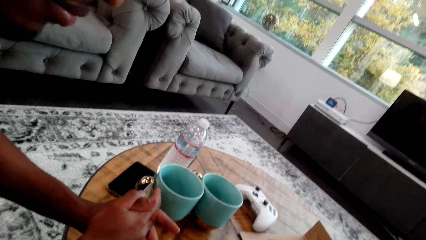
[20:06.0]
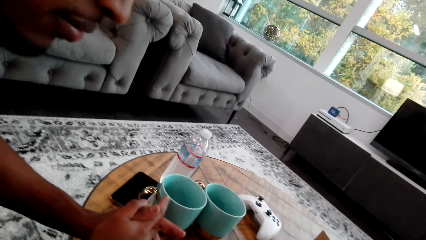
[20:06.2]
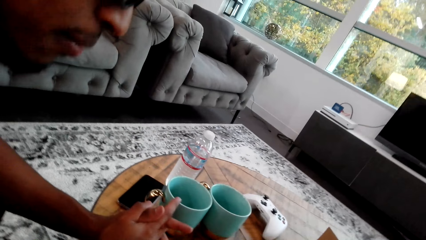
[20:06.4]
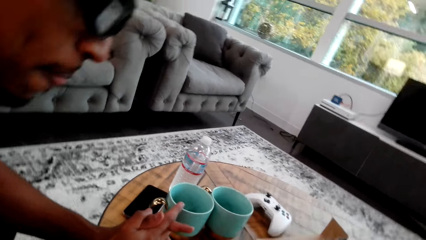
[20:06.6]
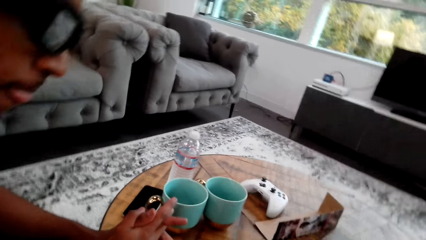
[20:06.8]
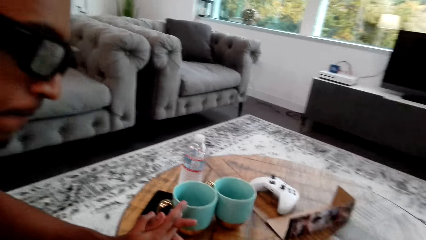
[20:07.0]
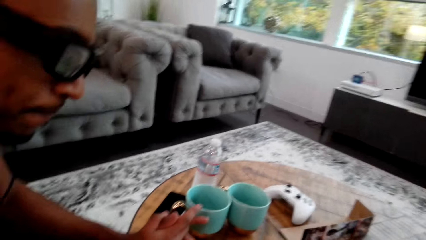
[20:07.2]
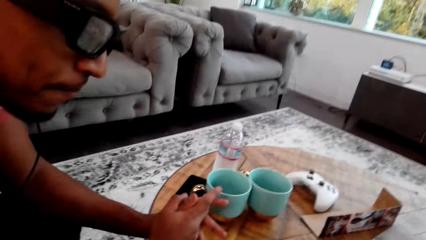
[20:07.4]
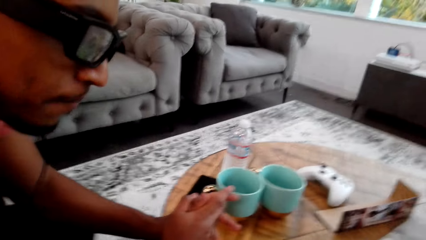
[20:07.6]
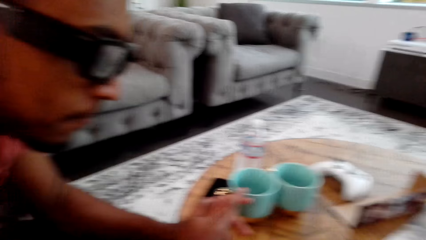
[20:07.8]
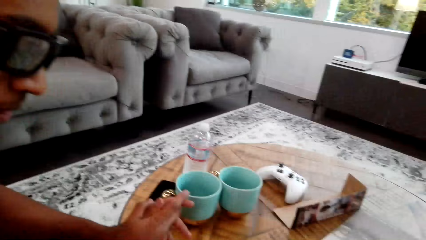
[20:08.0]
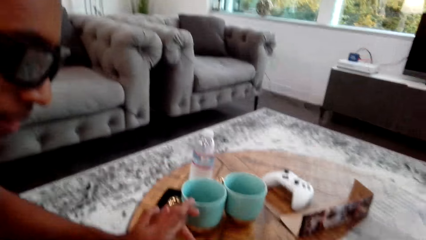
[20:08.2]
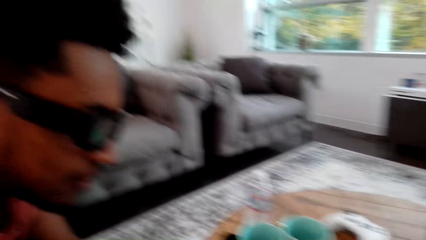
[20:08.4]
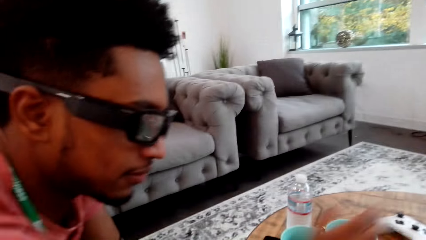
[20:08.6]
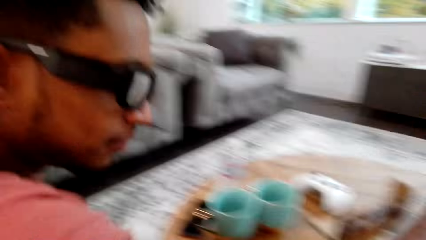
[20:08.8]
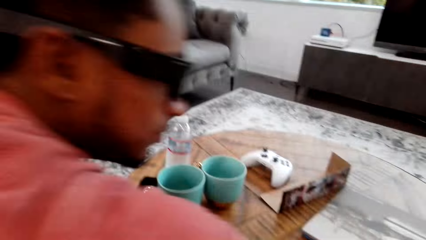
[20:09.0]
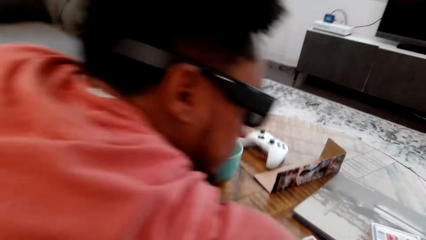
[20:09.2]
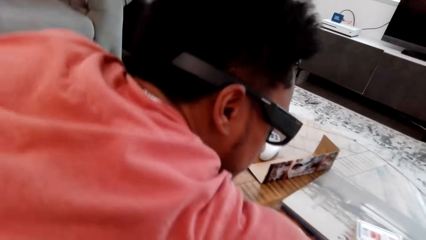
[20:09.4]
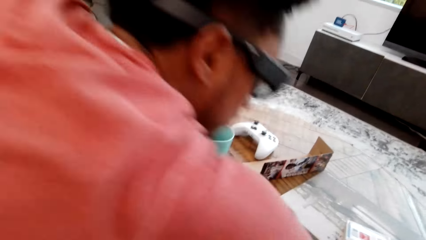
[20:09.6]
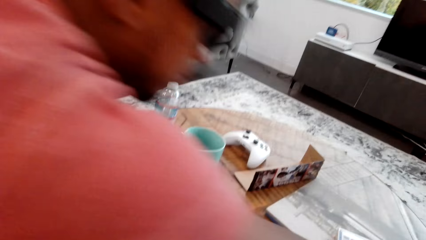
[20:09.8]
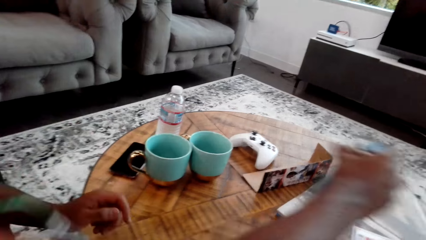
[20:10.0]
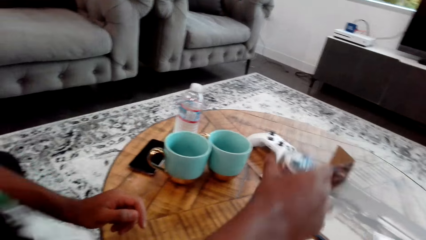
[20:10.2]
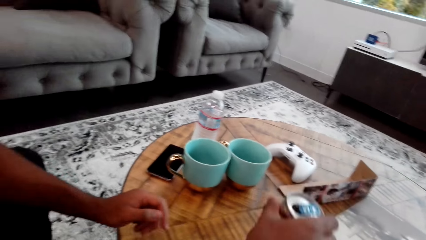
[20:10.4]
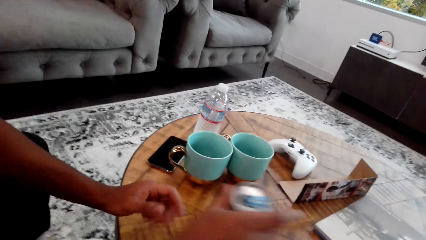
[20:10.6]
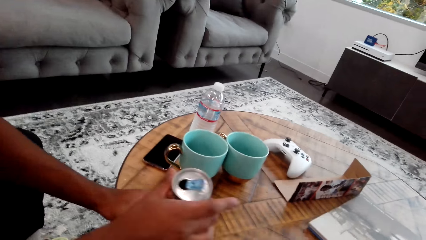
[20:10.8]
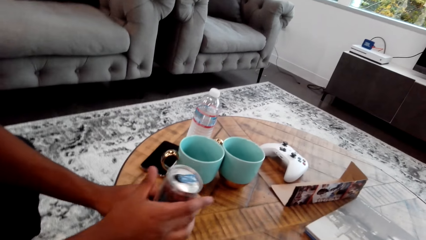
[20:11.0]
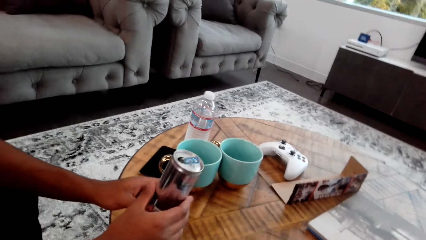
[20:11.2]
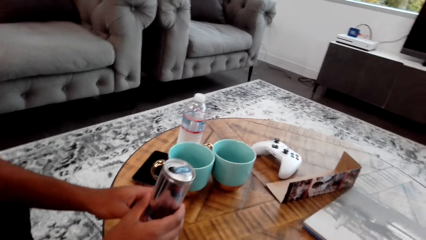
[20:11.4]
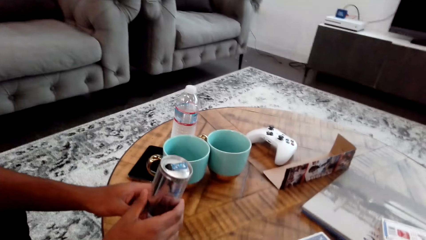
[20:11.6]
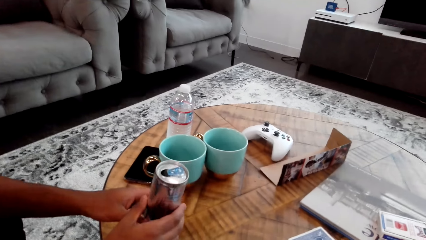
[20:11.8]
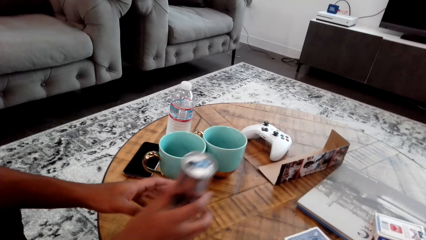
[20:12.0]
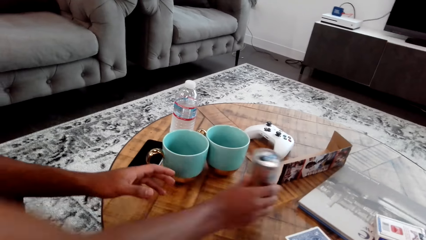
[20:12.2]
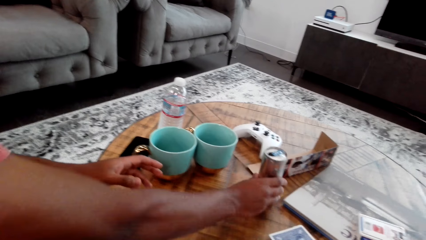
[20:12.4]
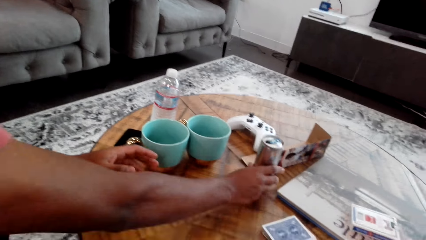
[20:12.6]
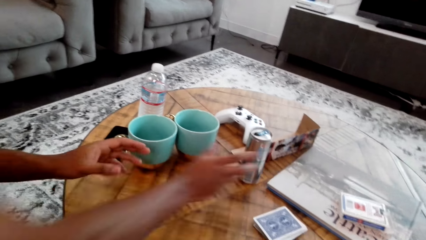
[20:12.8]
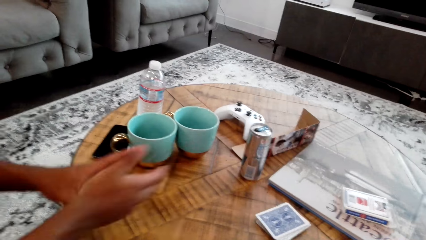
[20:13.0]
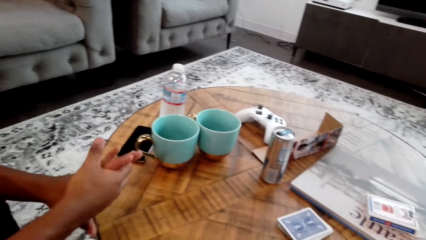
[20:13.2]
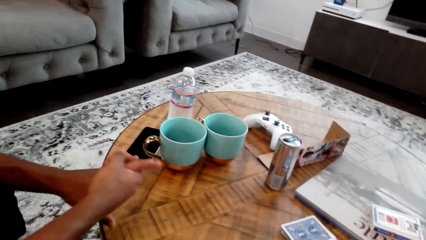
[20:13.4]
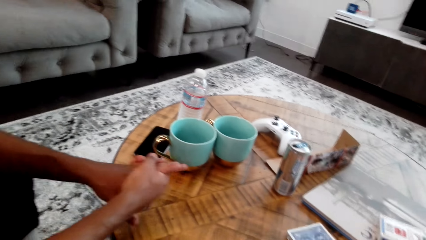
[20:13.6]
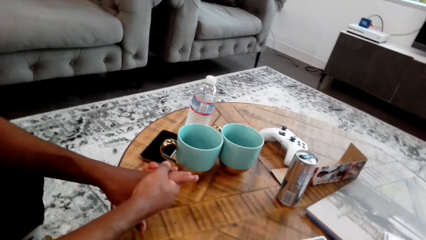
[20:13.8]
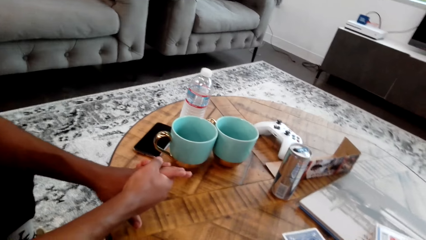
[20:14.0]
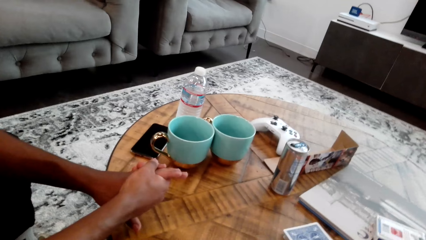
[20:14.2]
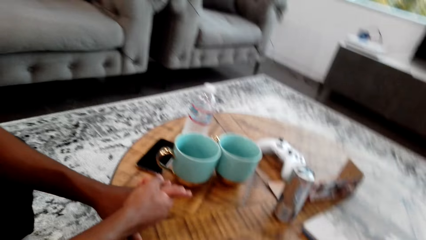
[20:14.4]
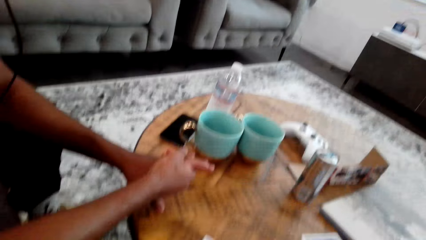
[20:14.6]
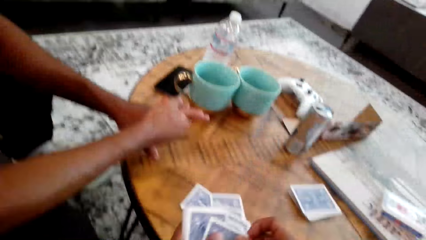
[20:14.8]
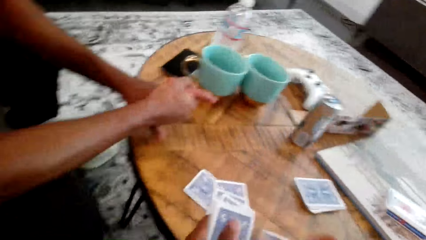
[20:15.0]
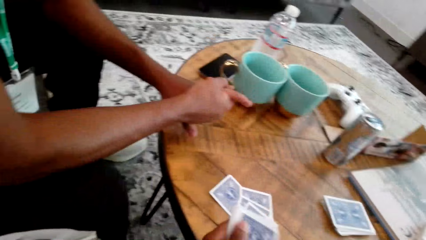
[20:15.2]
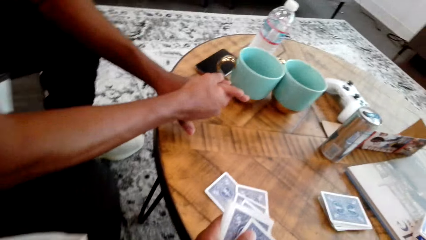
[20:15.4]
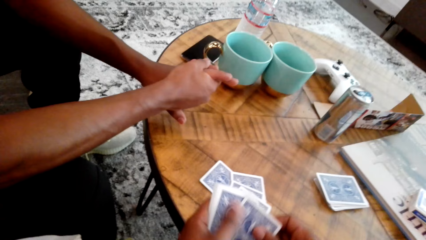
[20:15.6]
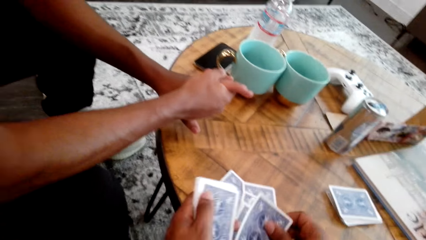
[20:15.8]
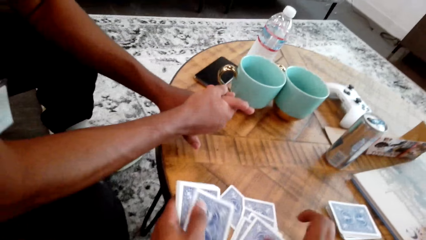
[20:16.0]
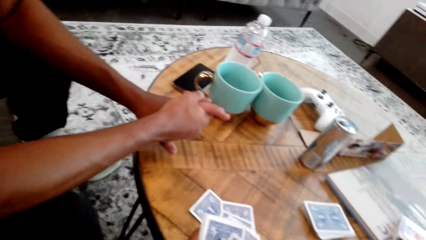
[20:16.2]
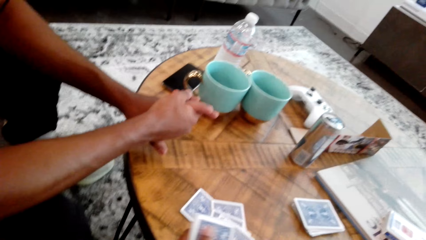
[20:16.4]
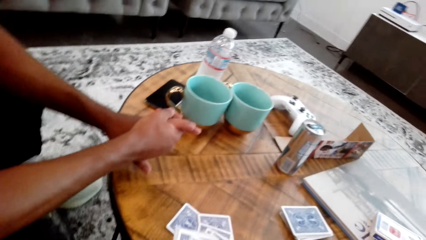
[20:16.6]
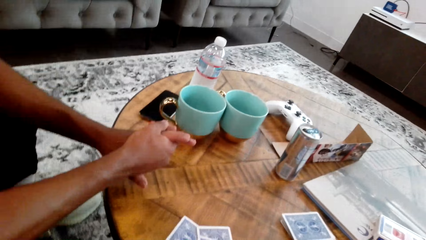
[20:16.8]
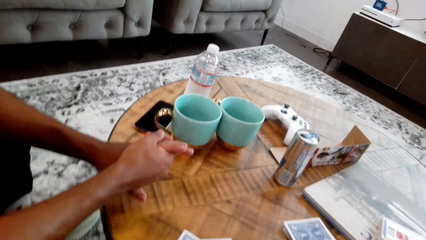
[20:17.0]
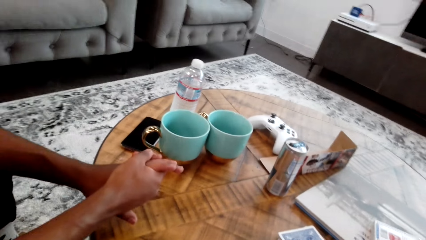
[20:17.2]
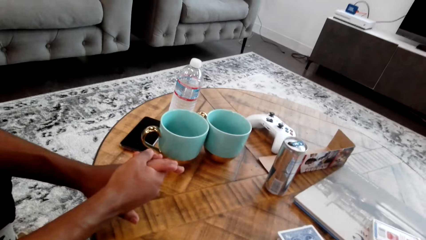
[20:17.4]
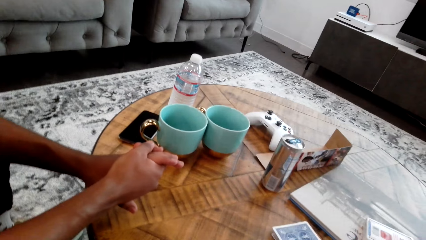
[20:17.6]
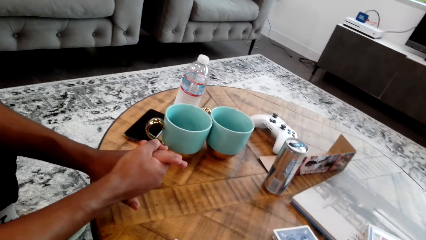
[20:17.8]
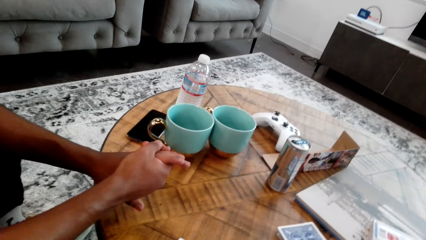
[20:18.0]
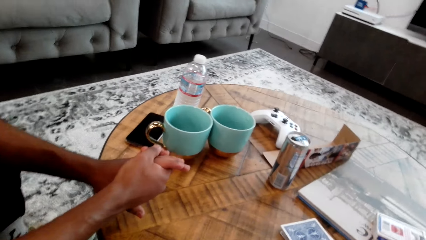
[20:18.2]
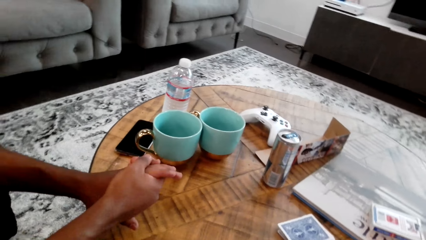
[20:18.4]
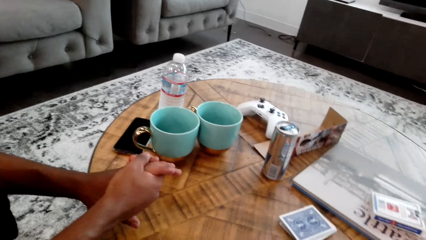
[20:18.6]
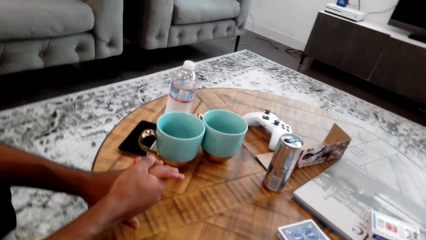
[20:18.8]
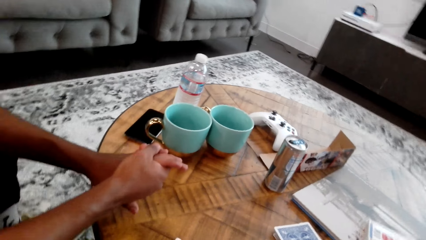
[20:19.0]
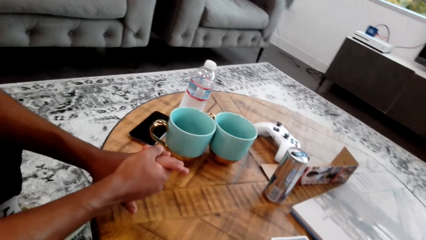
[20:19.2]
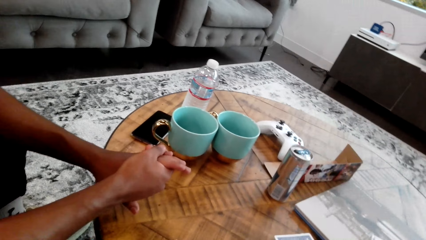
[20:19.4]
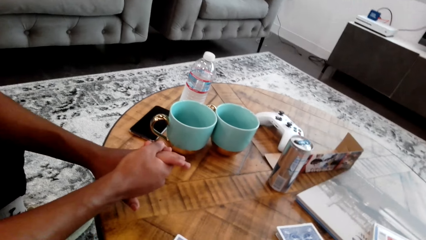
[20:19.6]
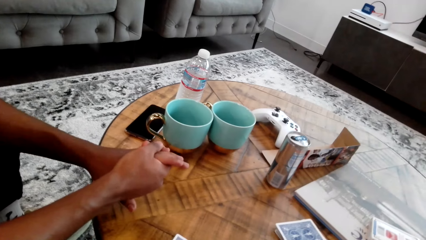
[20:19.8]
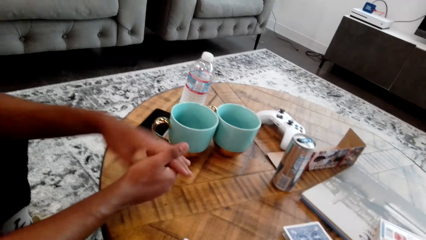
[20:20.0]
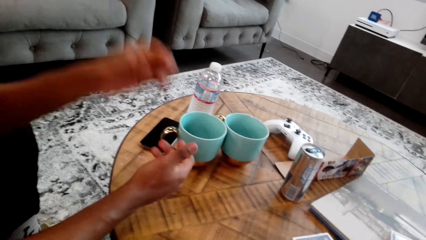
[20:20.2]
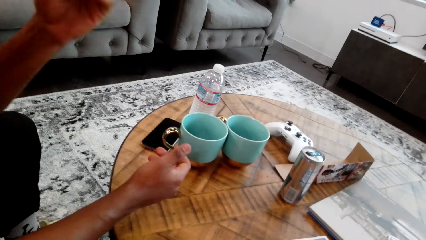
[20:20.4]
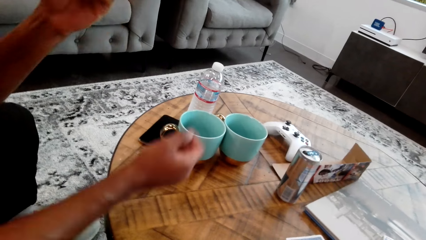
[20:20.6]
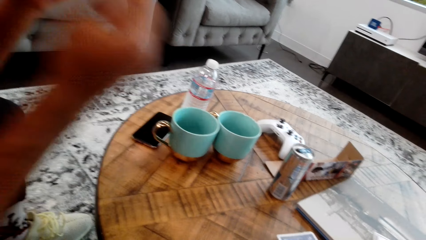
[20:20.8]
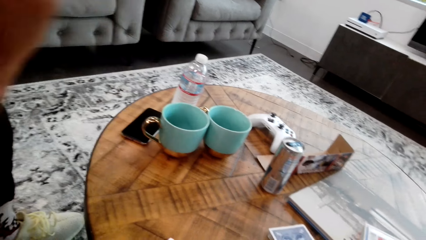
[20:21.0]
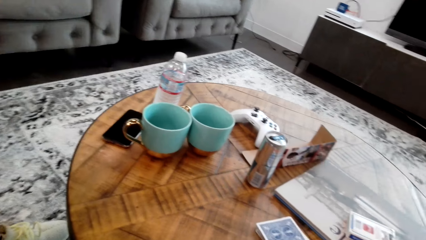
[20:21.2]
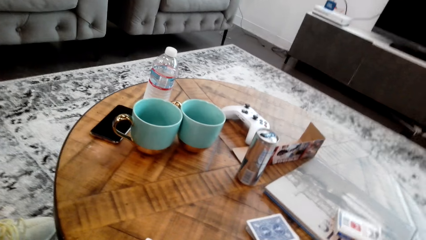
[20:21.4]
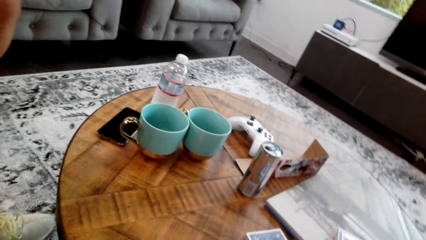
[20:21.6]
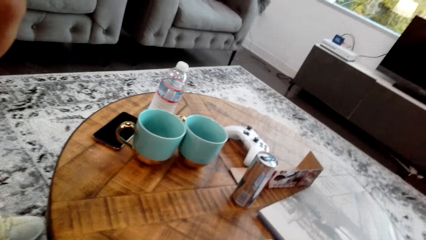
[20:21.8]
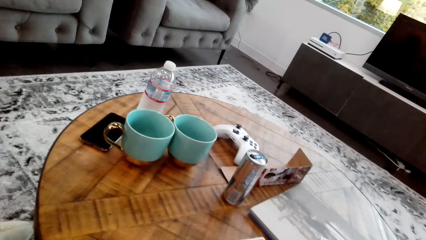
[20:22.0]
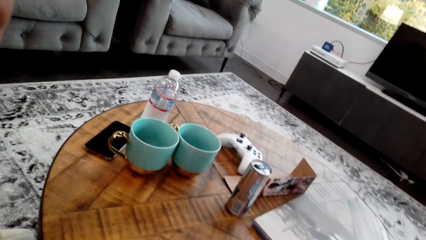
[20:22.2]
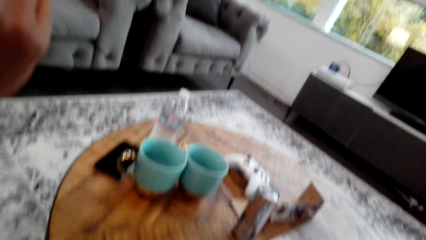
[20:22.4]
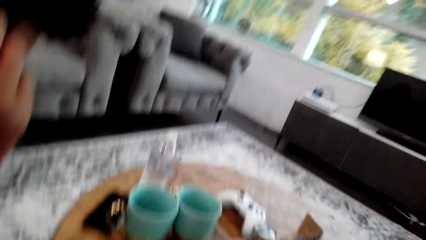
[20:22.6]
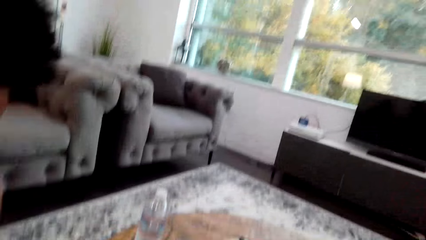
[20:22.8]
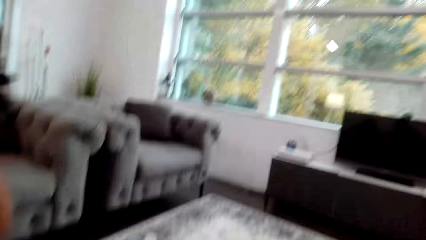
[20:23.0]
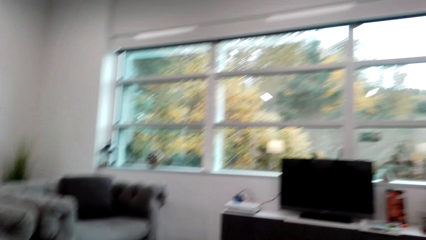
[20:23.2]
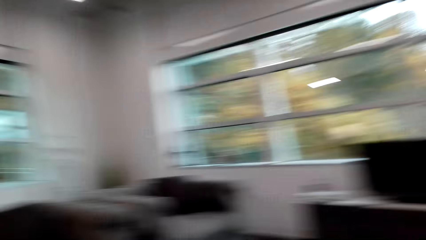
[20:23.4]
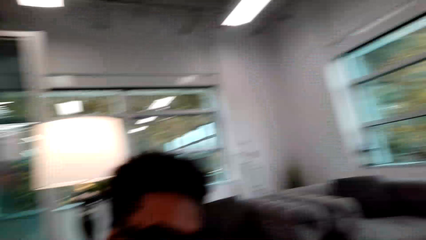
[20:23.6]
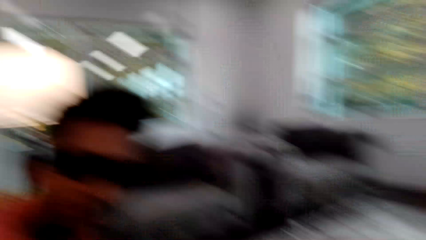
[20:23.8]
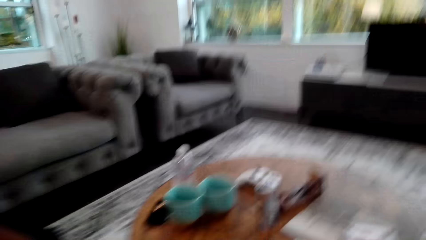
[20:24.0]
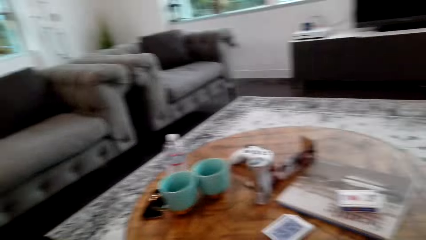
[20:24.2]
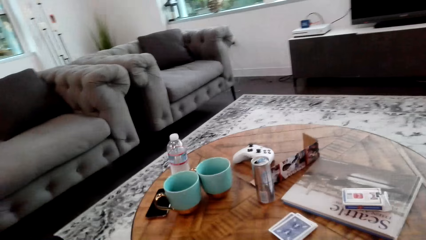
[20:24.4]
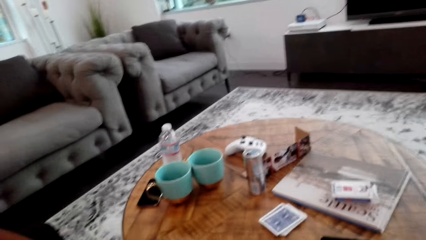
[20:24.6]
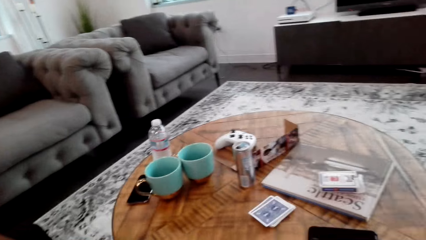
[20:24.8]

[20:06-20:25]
A man holds hands with both hands. The man picks something. The man places something on the table. The man holds hands together. The camera wearer arranges cards on the table. They count cards with both hands. The man moves hands.
